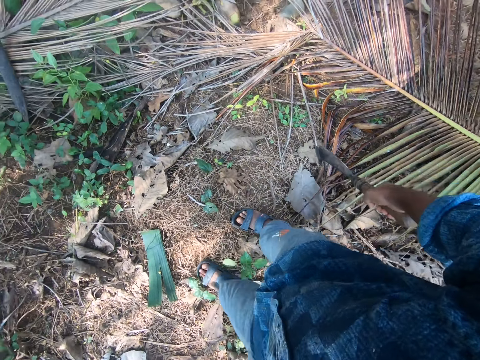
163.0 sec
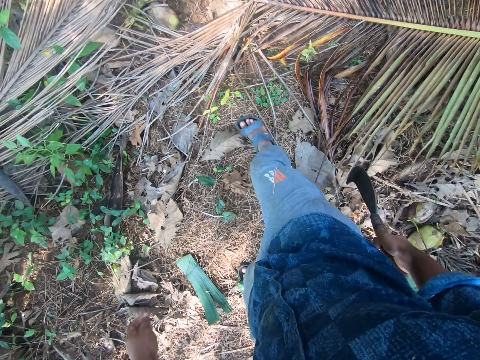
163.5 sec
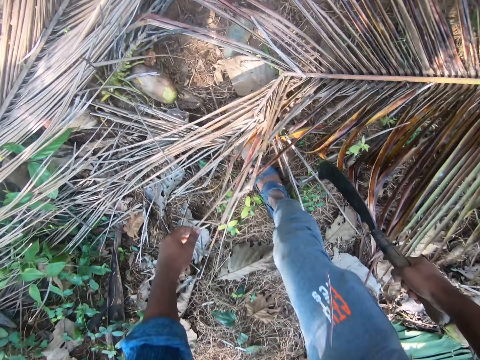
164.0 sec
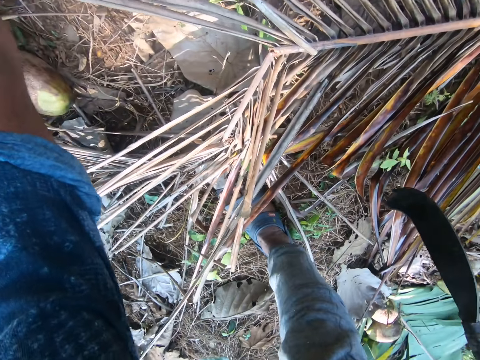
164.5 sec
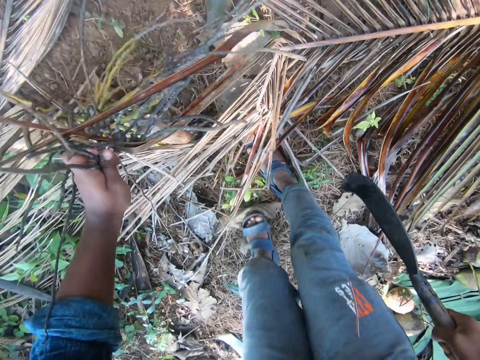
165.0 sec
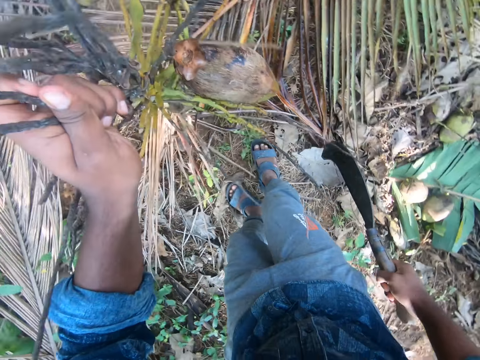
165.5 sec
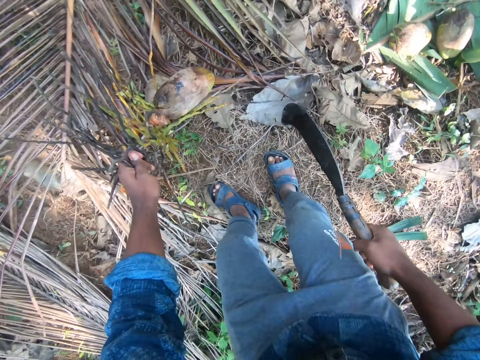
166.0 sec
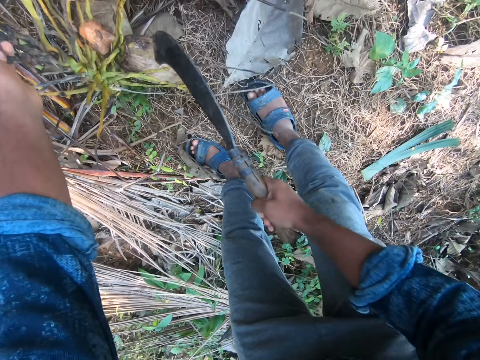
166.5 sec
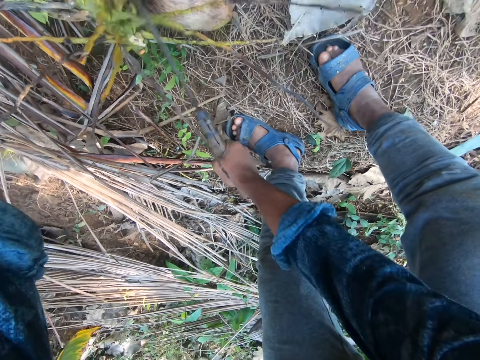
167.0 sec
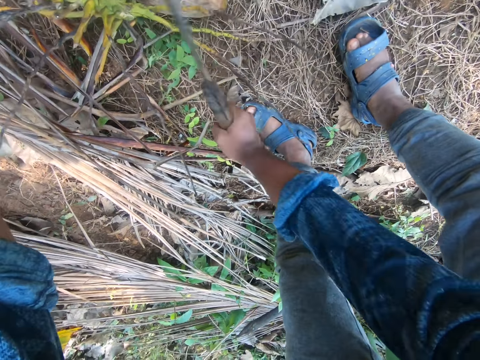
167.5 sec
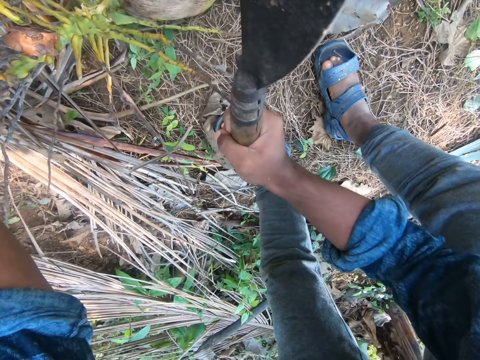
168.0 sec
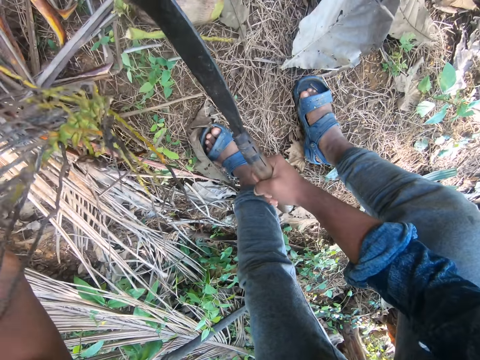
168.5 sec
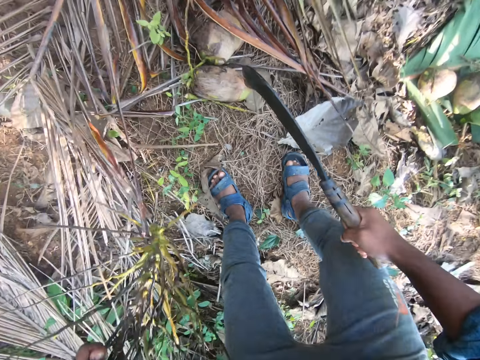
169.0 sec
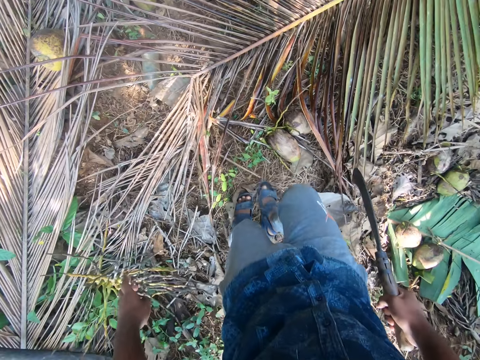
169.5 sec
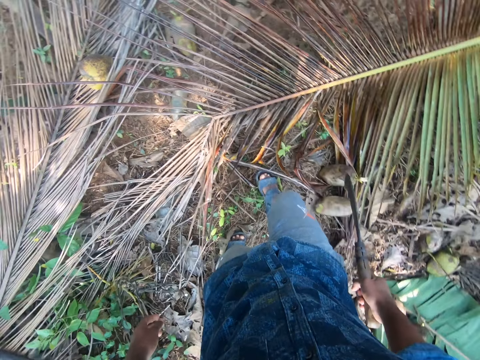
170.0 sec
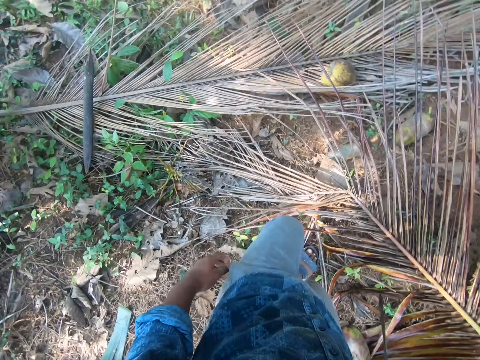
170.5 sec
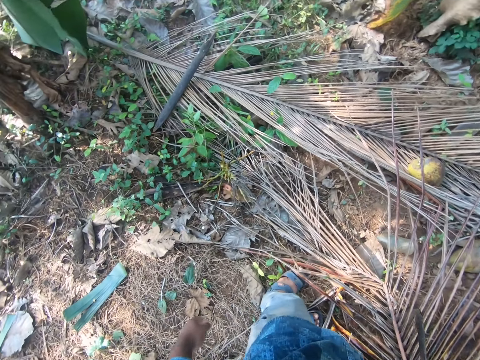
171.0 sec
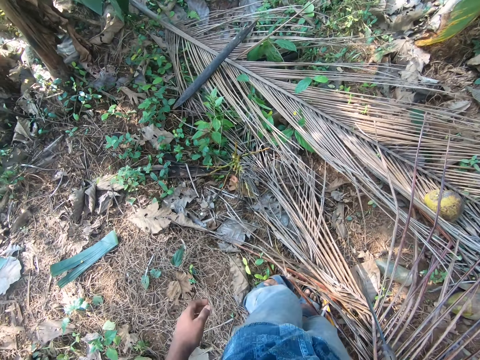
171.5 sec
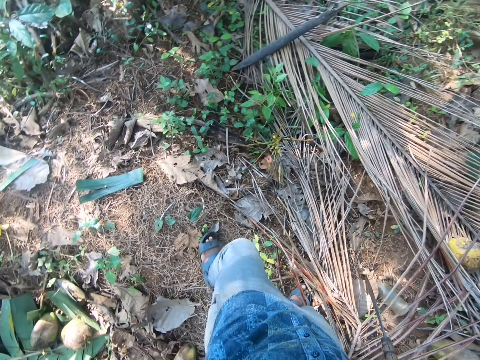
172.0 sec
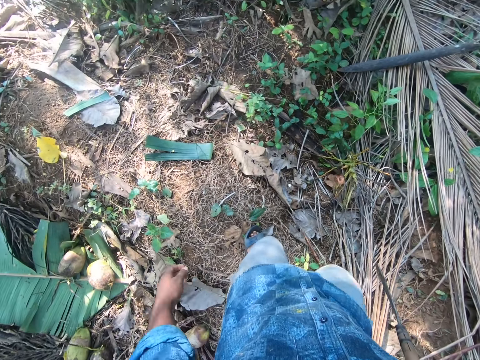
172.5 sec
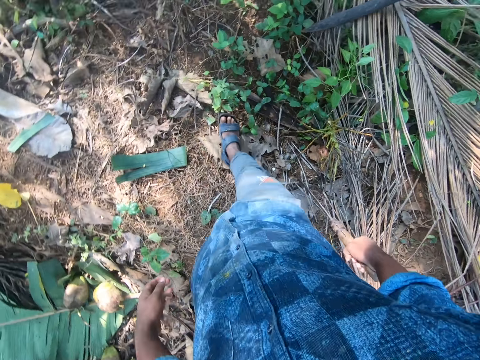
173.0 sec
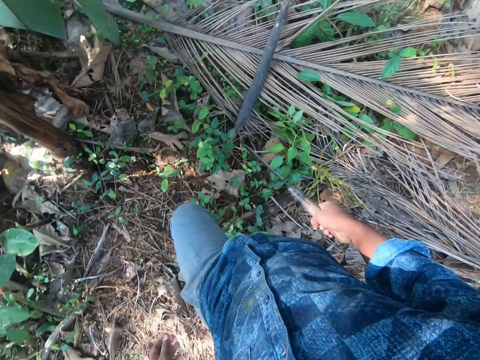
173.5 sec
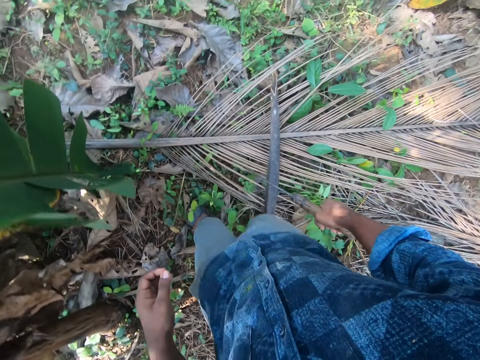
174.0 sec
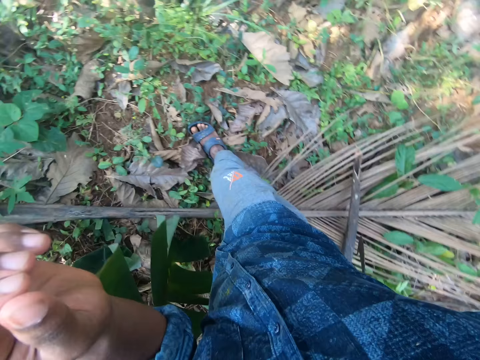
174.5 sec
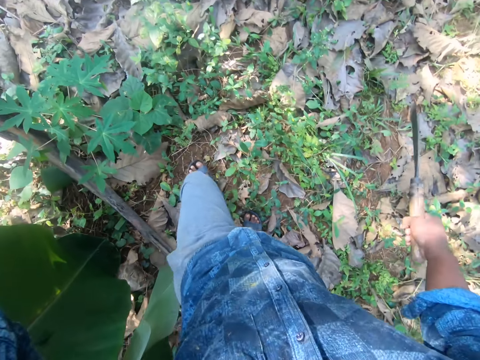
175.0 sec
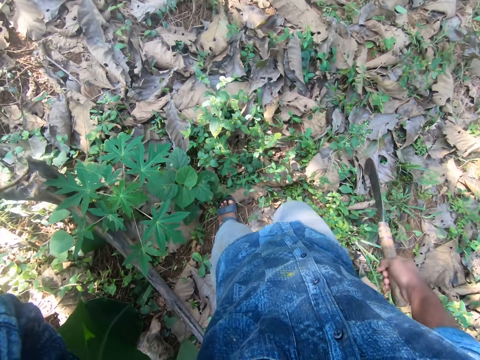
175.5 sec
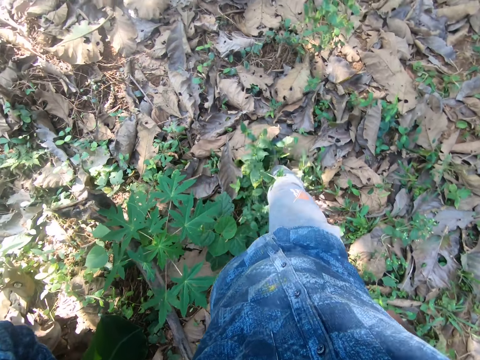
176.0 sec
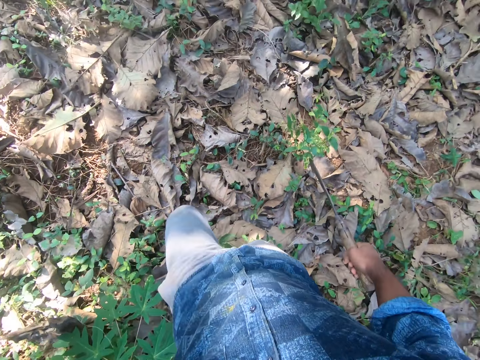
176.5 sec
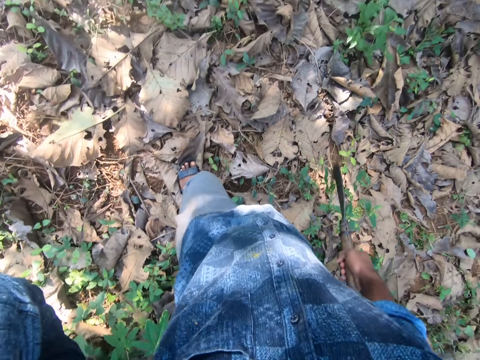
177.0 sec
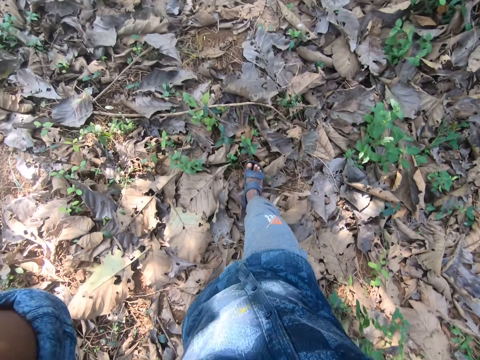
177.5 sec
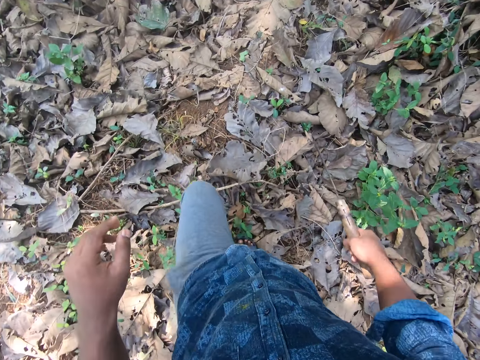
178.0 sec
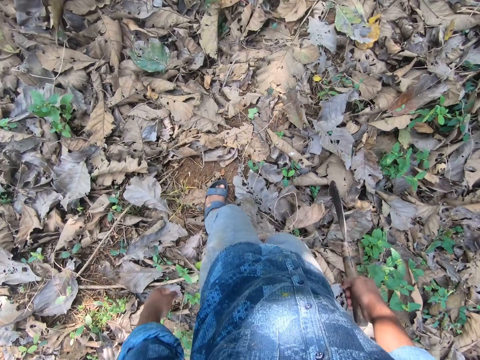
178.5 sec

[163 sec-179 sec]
The camera wearer turns around. He picks up a coconut or plant from the ground with his left hand. He drops the coconut on the ground with his left hand. He cuts off the stalk of the coconut in his left hand with the sickle in his right hand. He drops the stalk on the ground with his left hand. He pushes the plant. He turns around. He walks around the farm. He adjusts the camera on his head with his left hand.

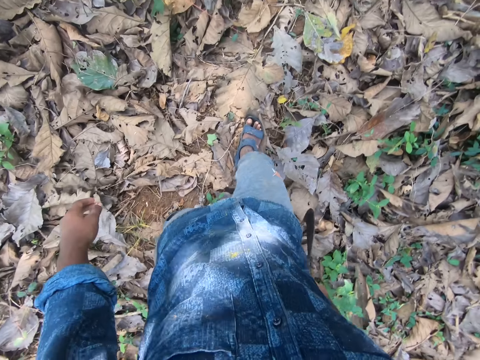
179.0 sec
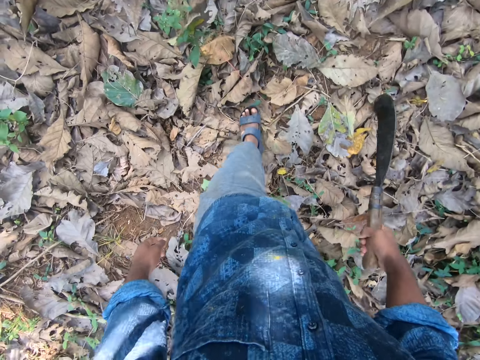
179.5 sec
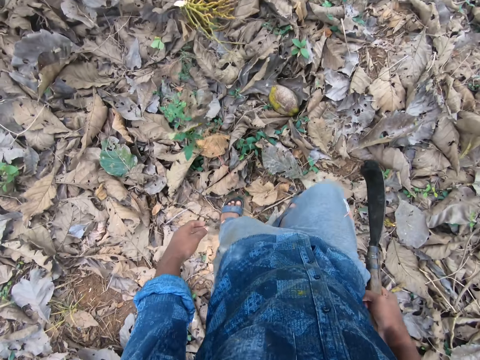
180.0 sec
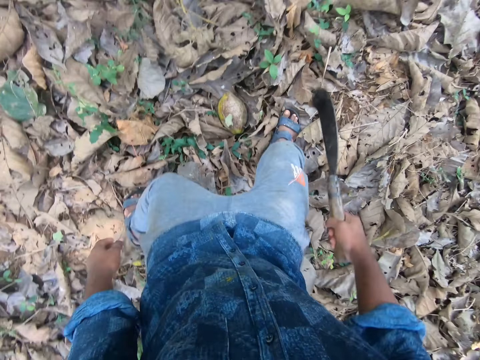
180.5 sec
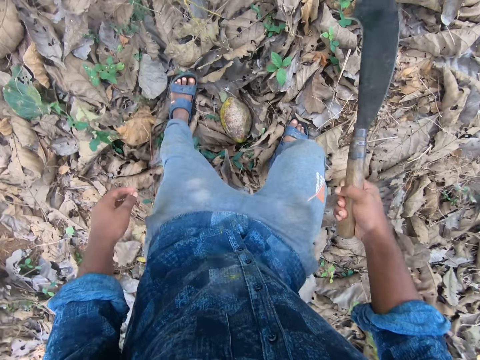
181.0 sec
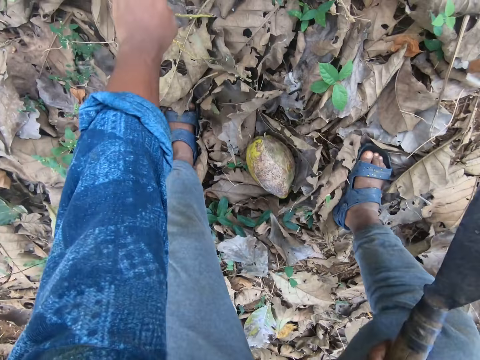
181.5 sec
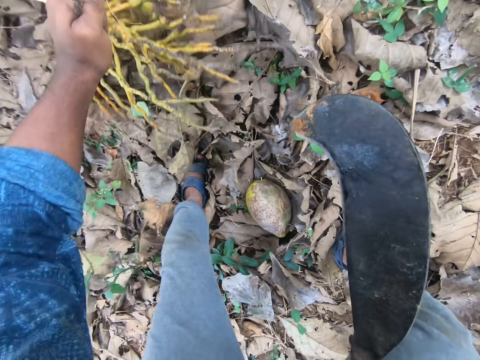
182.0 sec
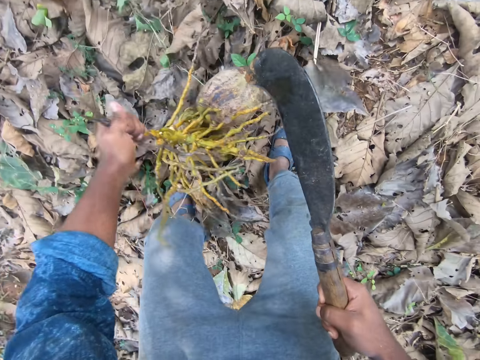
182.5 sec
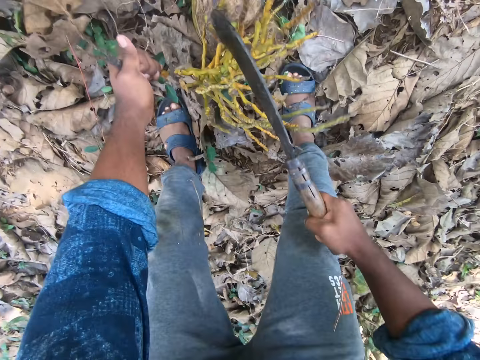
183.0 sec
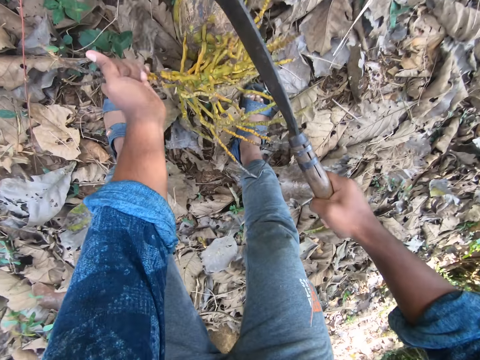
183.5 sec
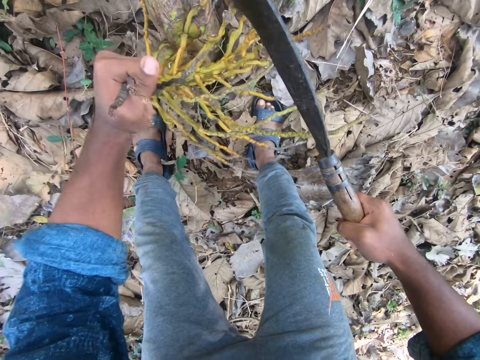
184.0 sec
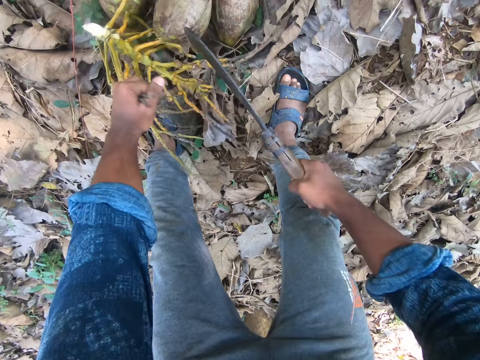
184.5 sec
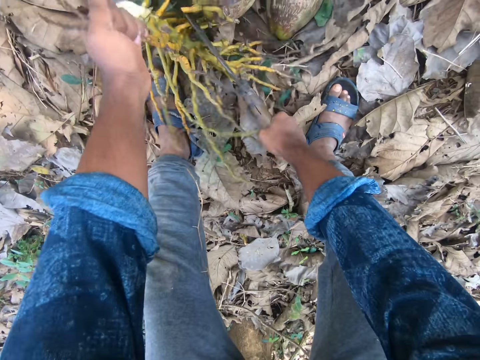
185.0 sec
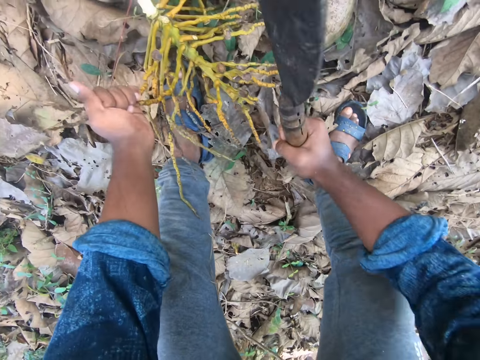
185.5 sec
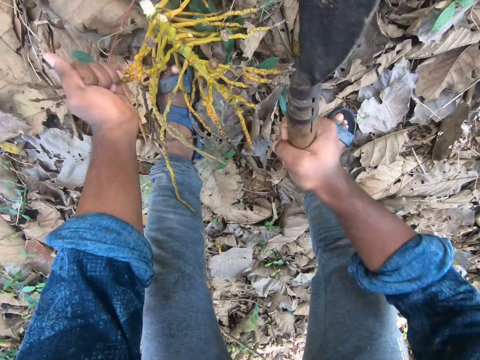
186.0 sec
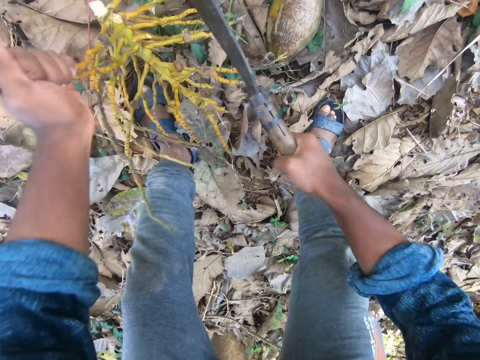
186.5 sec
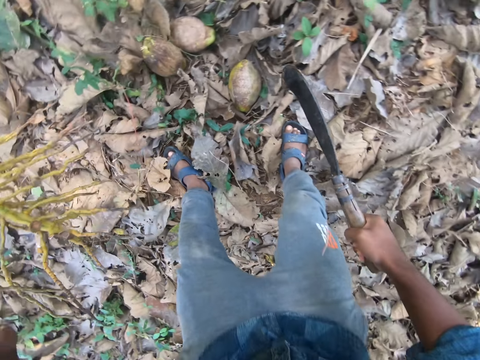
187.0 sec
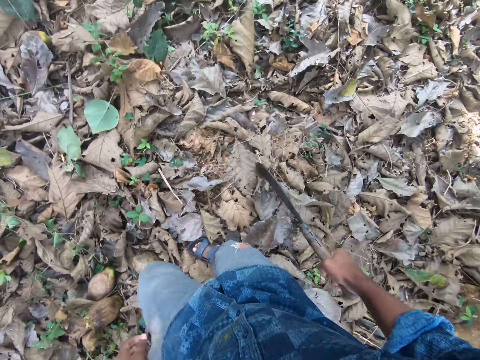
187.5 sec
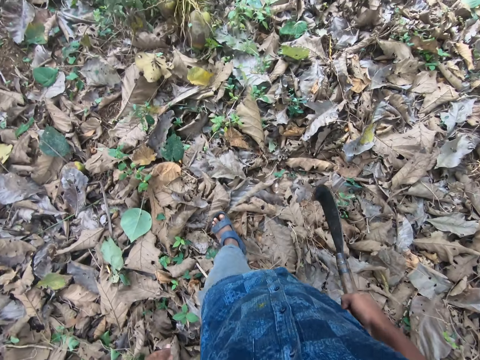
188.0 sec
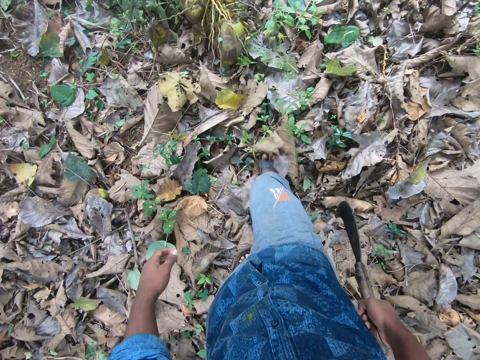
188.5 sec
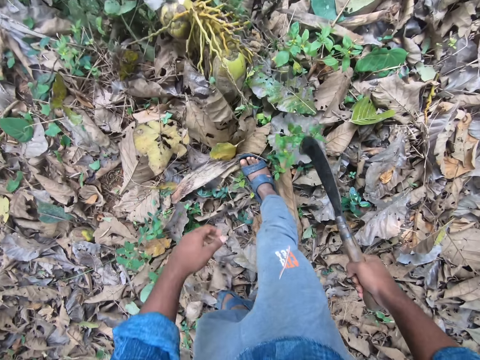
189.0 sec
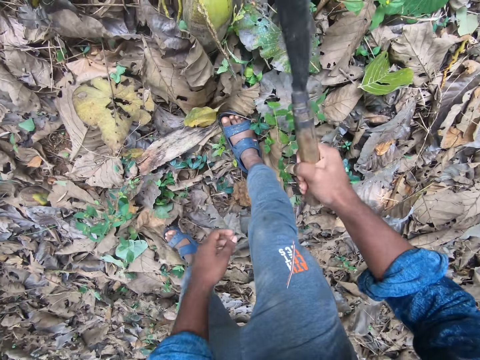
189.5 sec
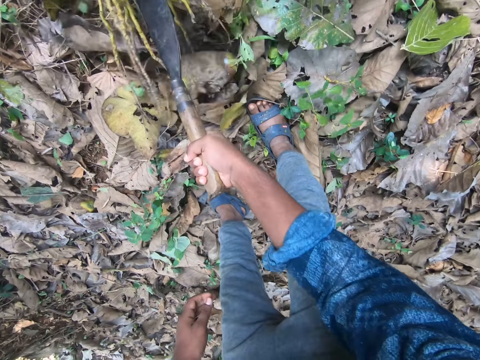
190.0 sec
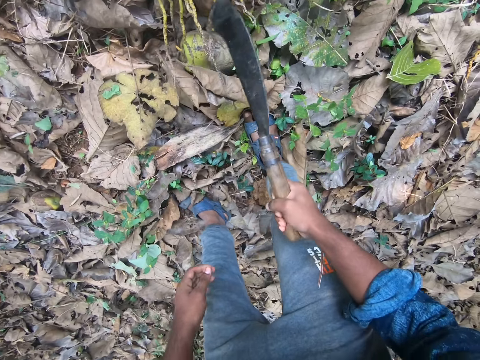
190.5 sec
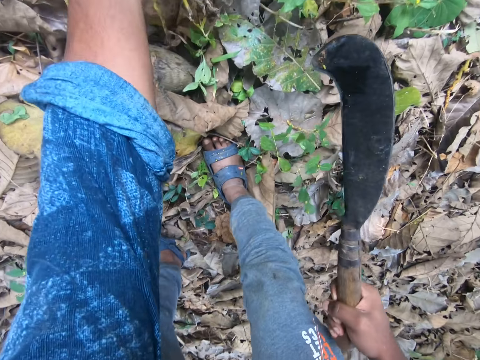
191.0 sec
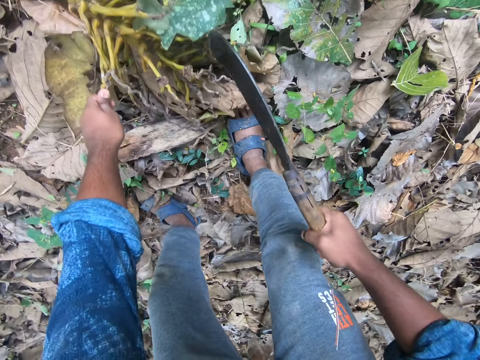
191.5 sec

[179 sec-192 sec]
The camera wearer picks up a coconut bunch from the ground with his left hand. He drops the coconut bunch on the ground with his left hand. He adjusts the coconut bunch on the ground with his left hand. He cuts off the stalk of the coconut bunch in his left hand with the sickle in his right hand. He tosses the stalk of the bunch to the ground with his left hand. He walks around the farm. He cuts off the stalk of the coconut bunch with the sickle in his right hand. He pulls the coconut bunch with his left hand.
